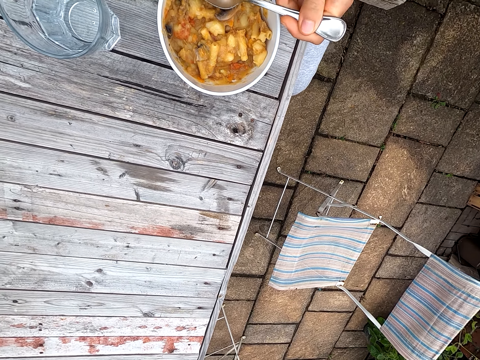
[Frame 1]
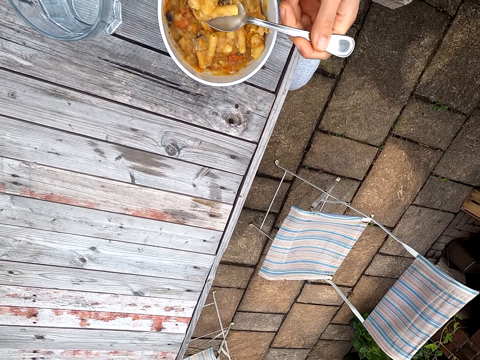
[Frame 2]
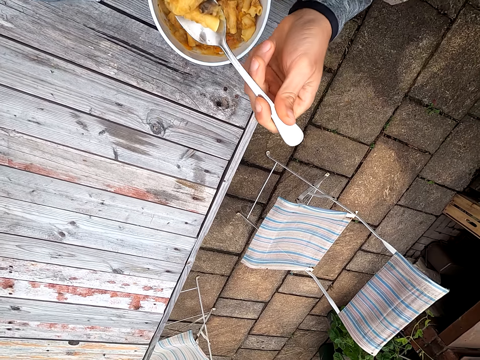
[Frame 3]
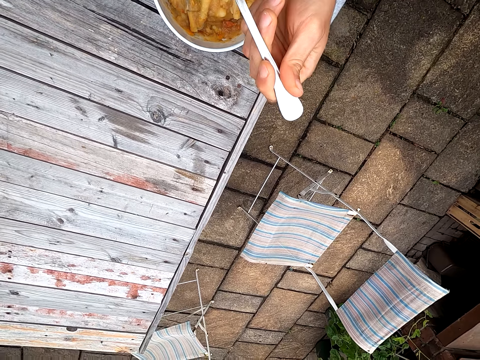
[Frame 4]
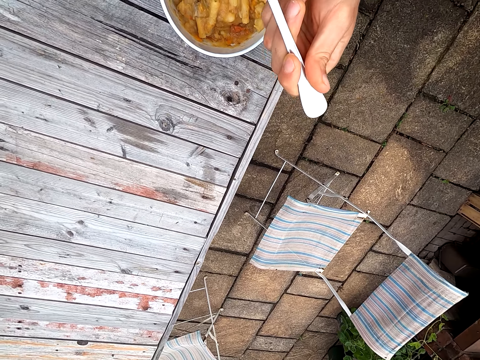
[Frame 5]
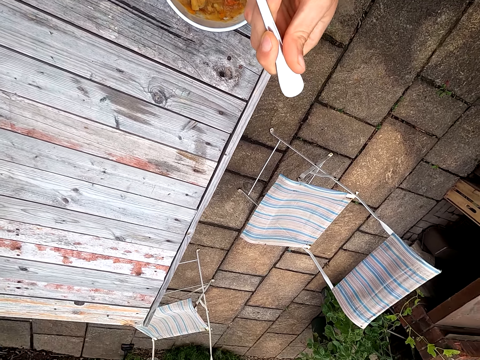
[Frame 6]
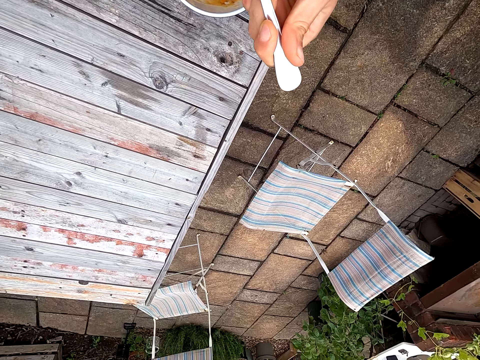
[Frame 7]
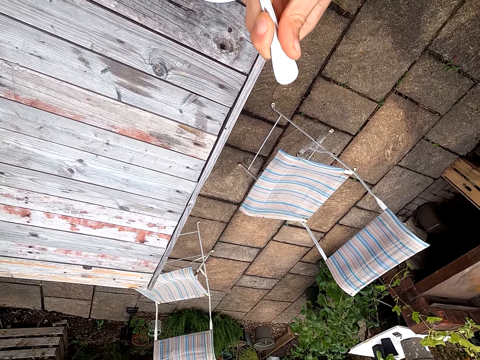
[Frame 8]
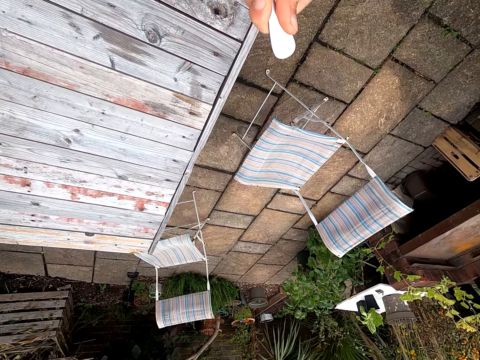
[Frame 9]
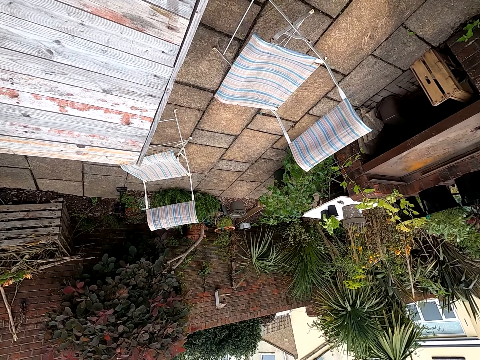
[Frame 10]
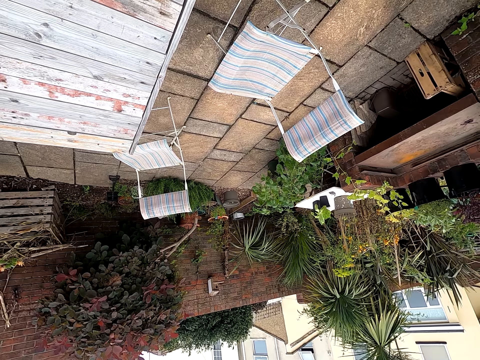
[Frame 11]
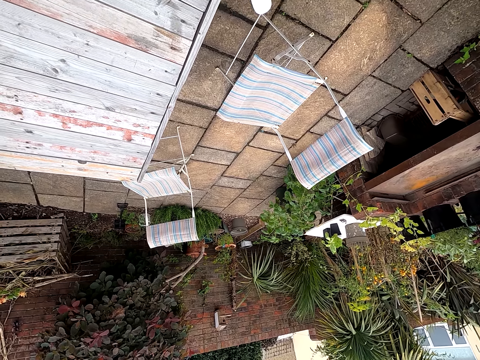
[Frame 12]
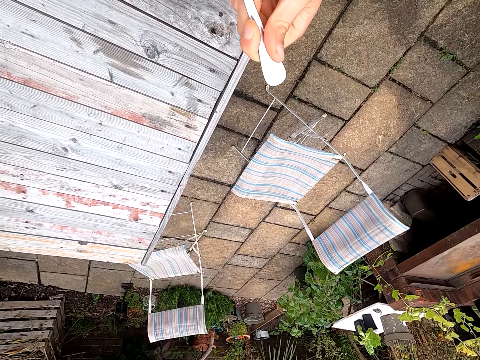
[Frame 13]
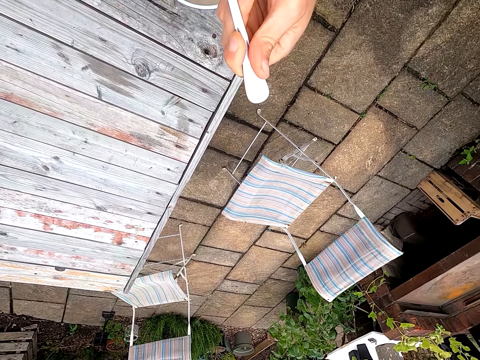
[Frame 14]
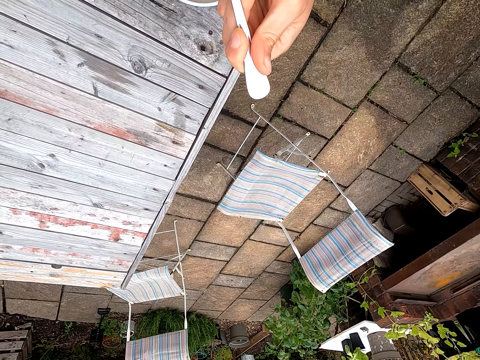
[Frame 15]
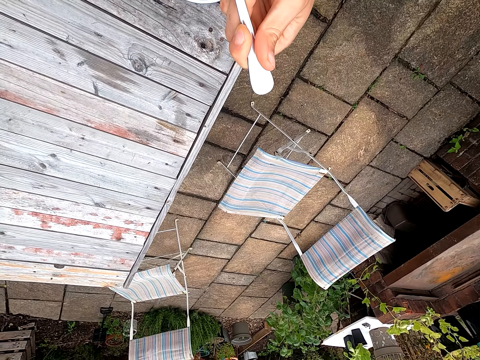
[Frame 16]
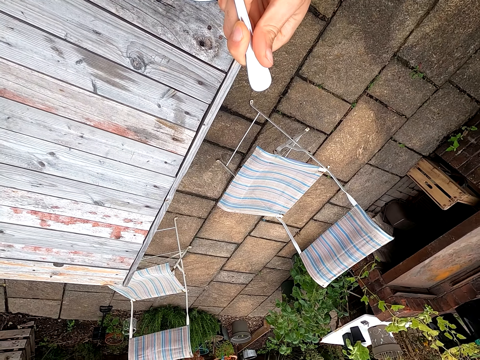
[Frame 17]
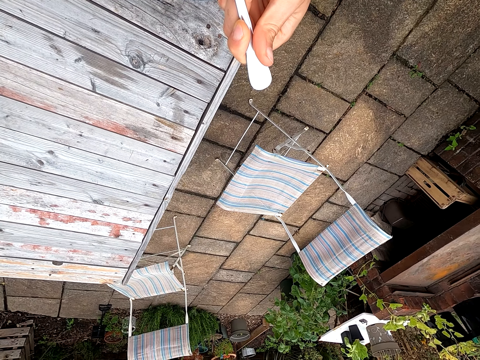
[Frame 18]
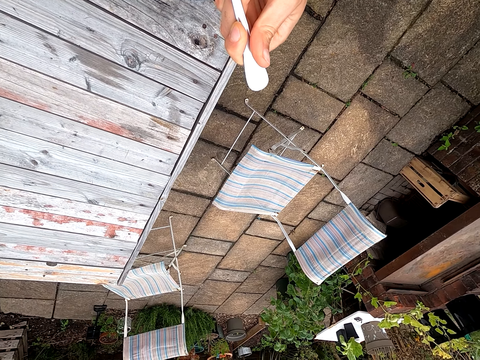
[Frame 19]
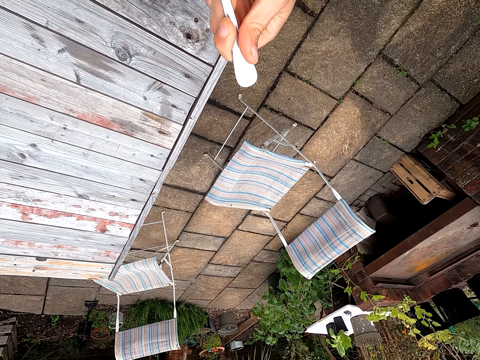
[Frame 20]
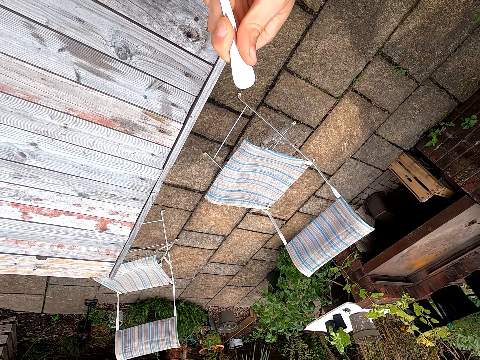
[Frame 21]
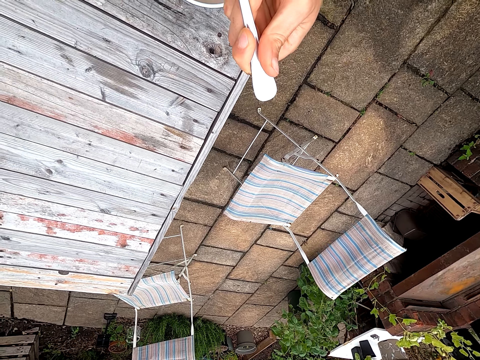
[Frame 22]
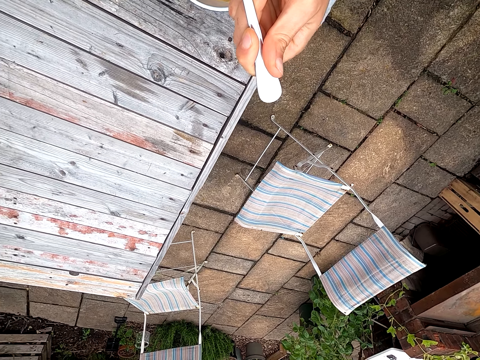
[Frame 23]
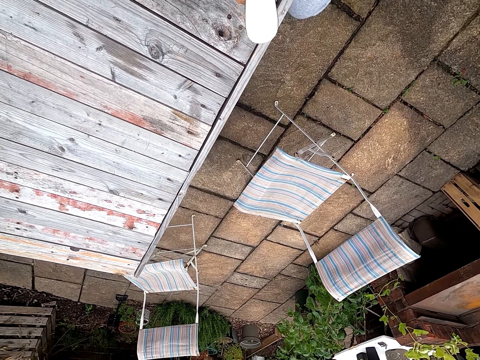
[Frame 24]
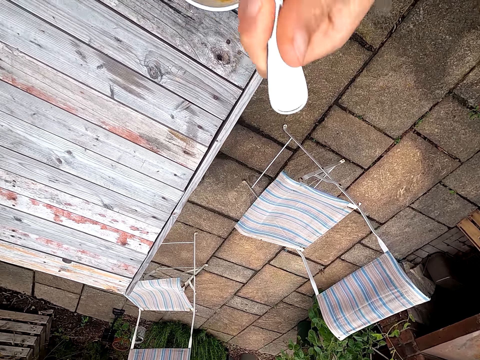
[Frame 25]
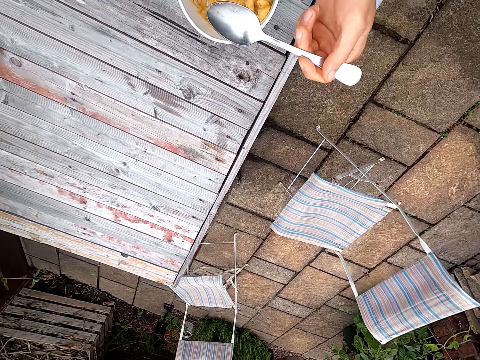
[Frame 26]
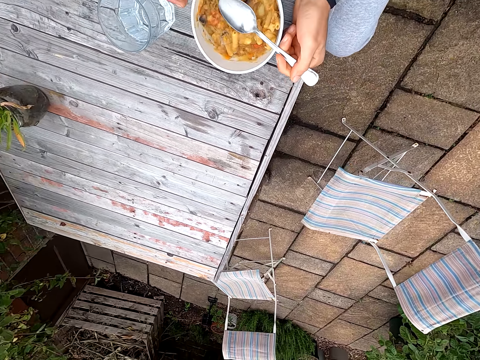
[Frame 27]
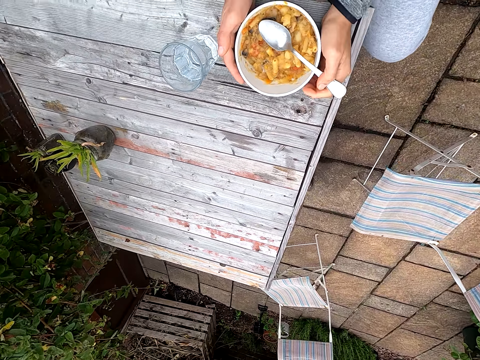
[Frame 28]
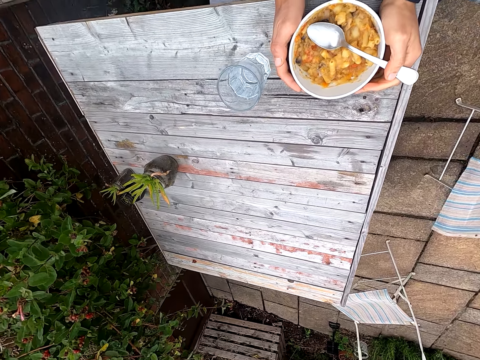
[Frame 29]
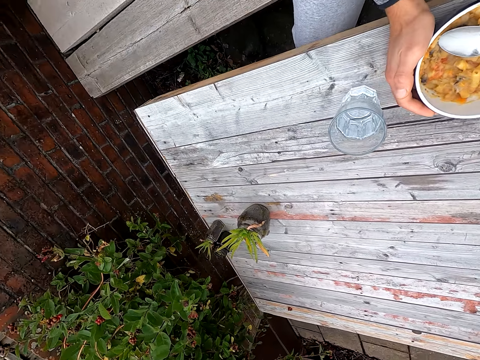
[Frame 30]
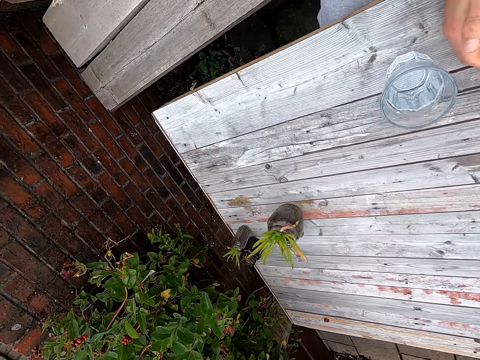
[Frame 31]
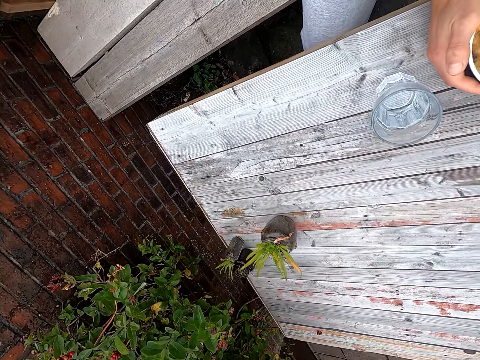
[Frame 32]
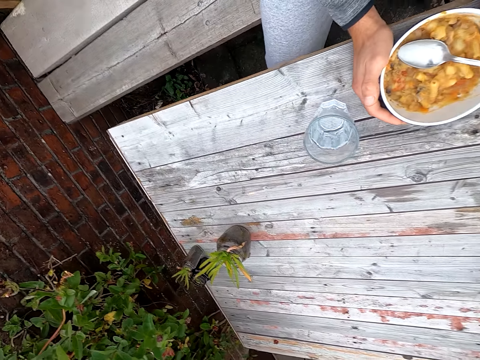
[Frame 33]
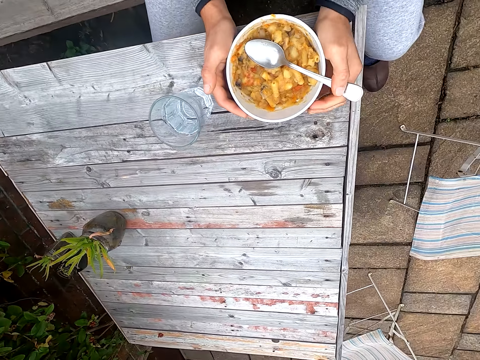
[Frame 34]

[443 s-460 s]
The camera wearer moves food towards the mouth. They blow the pasta on a spoon. They eat the pasta. They hold the bowl. They straighten the leg.

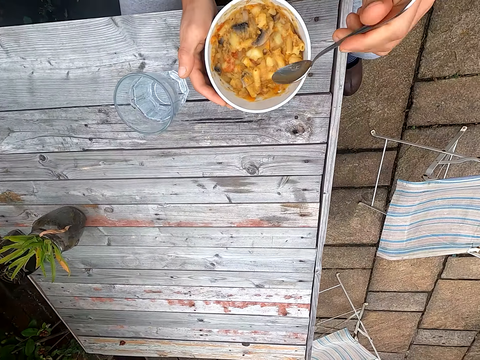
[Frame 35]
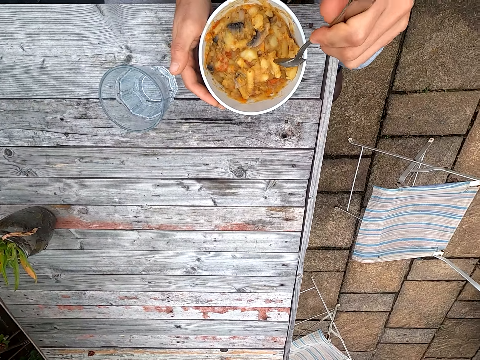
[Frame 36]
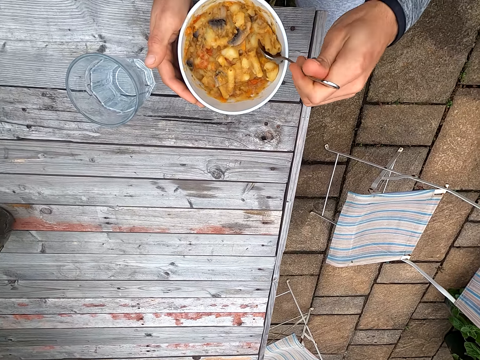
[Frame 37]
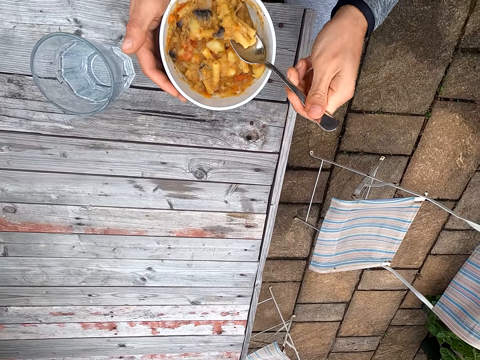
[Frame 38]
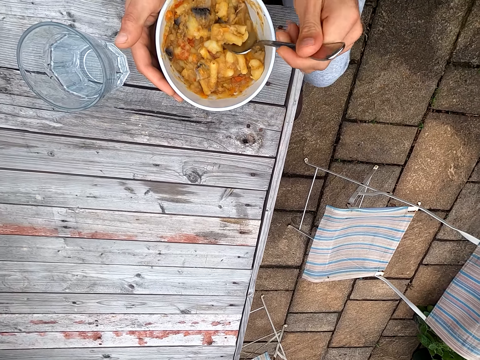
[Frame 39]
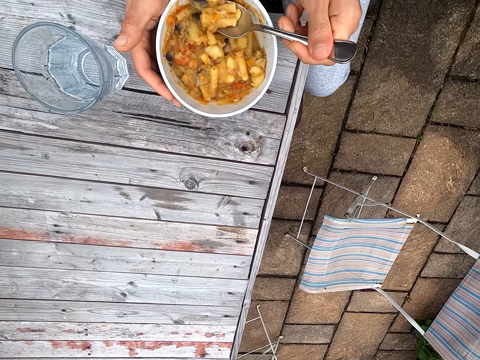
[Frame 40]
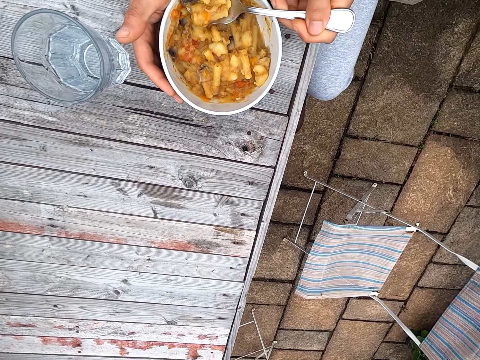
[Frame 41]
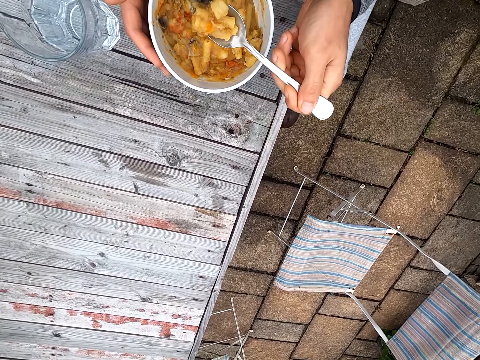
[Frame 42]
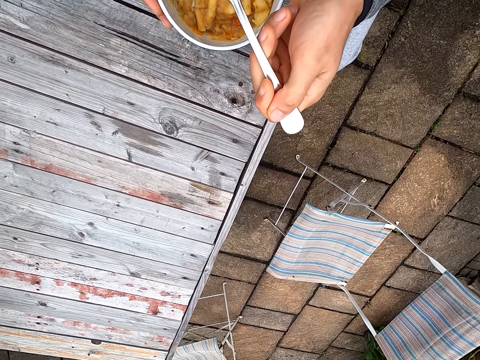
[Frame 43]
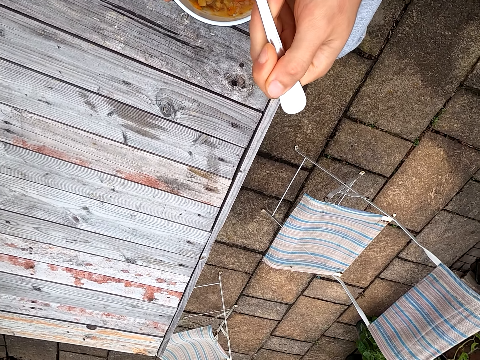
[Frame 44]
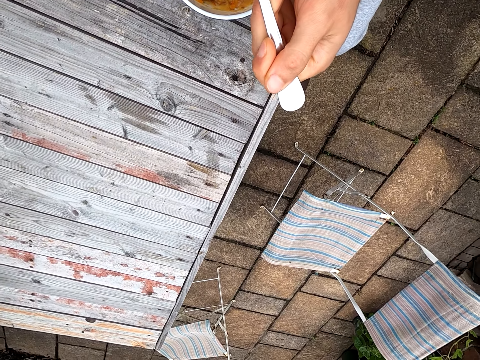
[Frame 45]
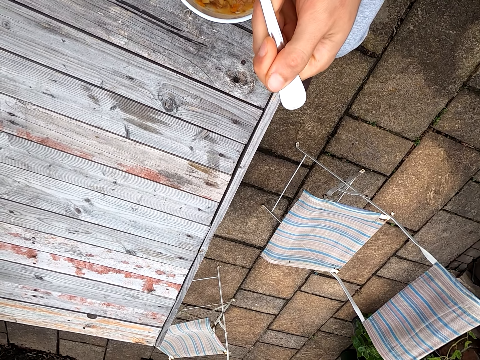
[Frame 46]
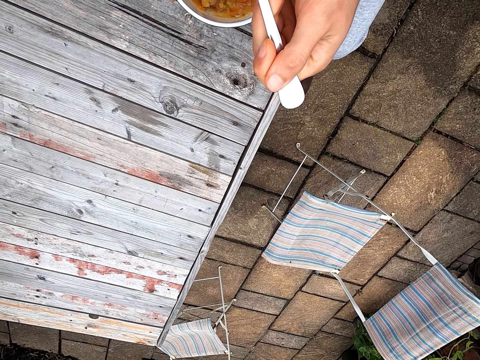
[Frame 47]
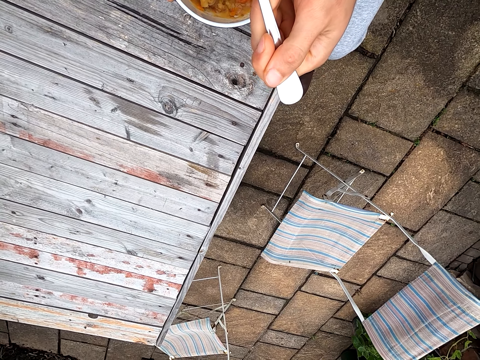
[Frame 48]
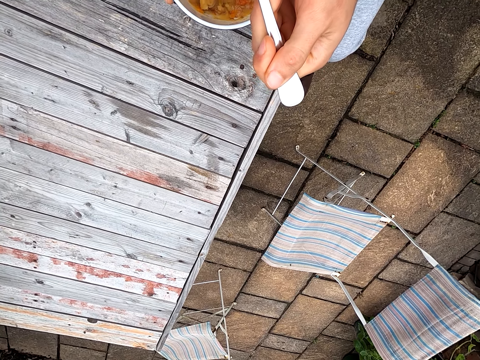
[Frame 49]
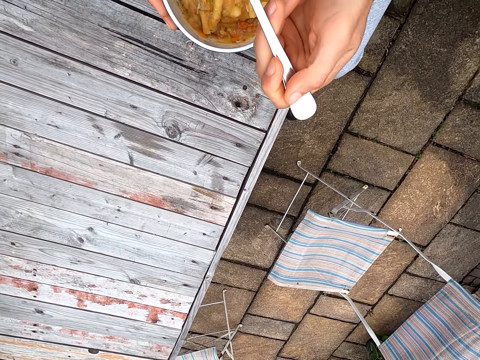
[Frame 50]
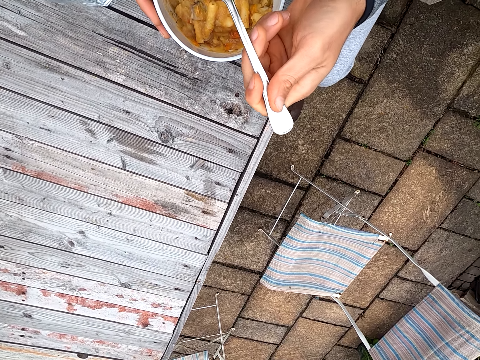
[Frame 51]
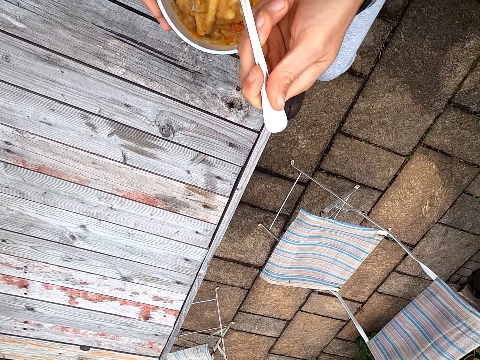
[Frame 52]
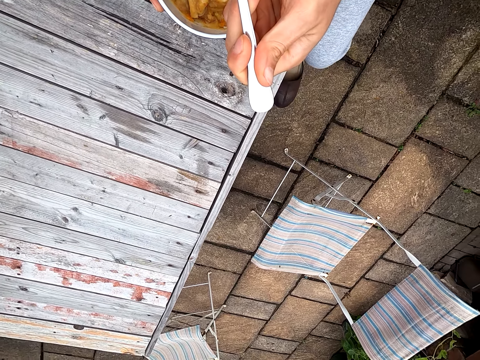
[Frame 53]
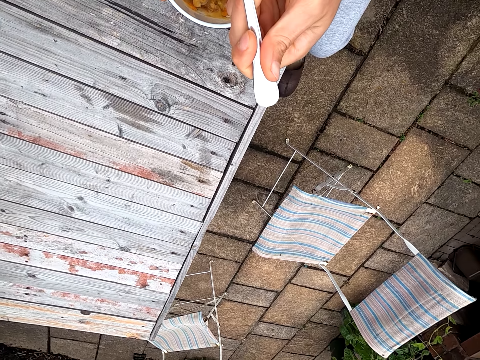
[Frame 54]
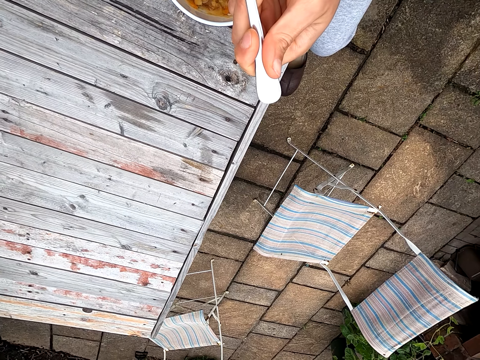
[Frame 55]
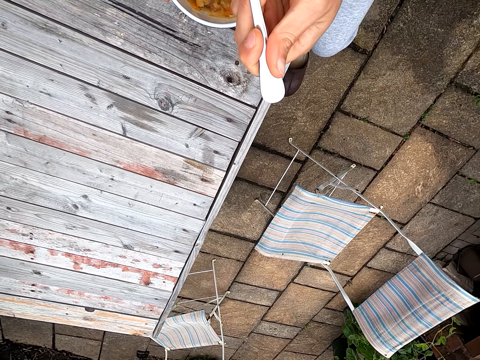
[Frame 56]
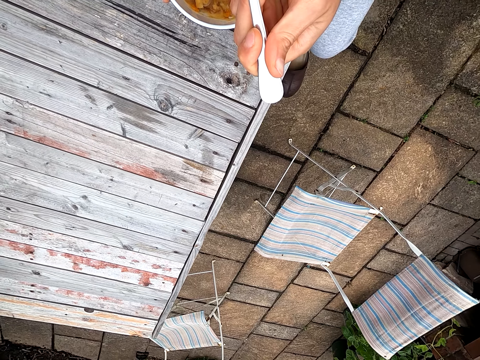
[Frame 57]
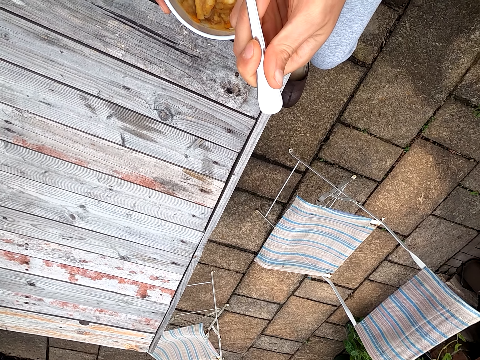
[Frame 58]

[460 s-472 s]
The camera wearer scoops pasta or food on a spoon. They blow the pasta on the spoon. They move the food towards the mouth.
